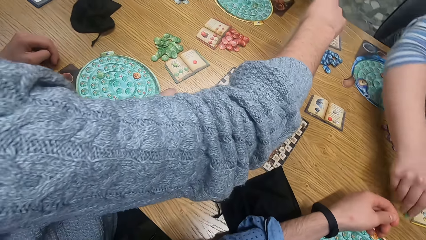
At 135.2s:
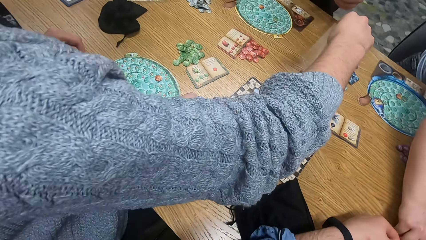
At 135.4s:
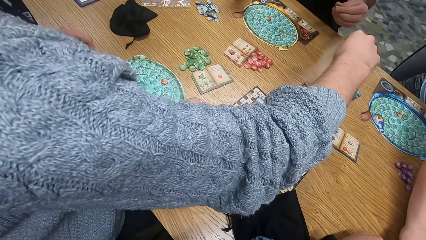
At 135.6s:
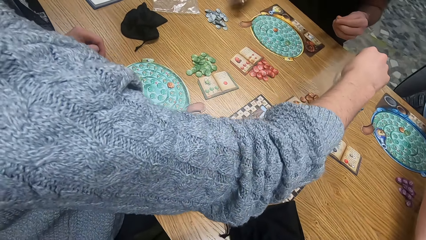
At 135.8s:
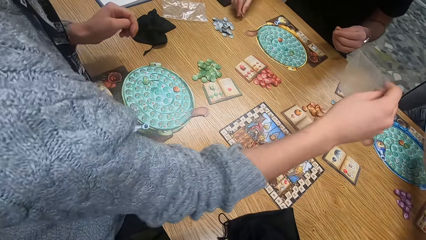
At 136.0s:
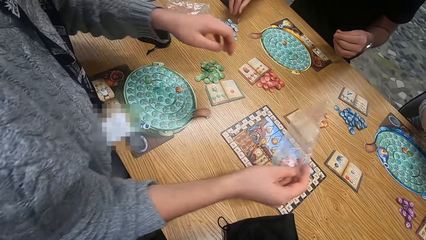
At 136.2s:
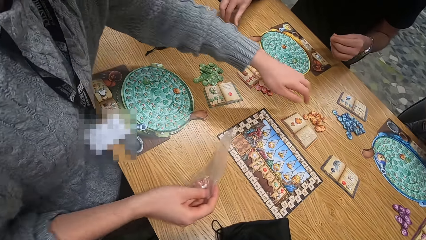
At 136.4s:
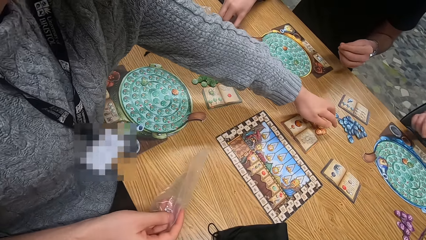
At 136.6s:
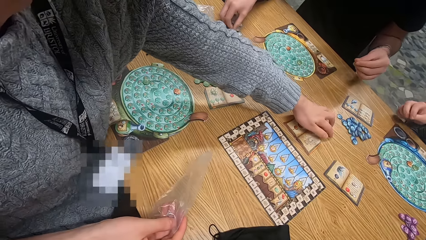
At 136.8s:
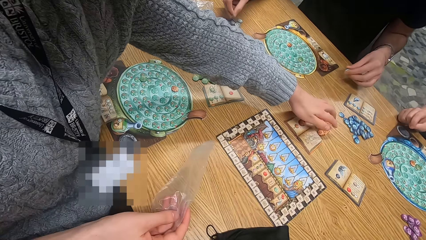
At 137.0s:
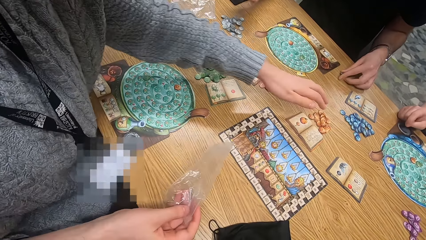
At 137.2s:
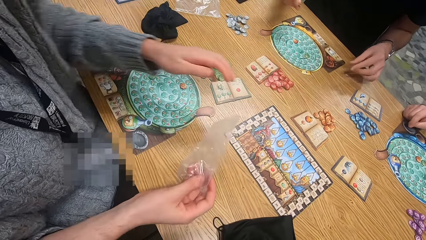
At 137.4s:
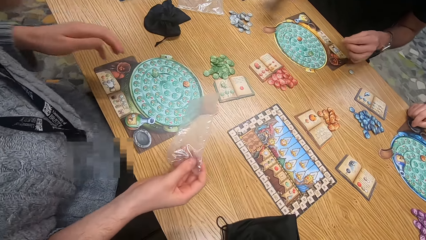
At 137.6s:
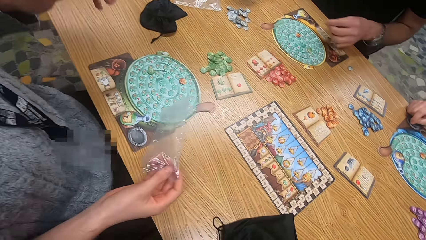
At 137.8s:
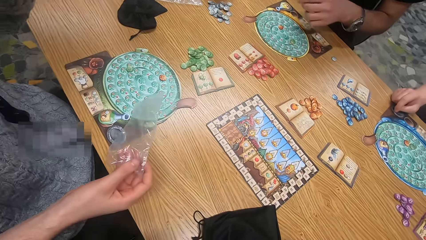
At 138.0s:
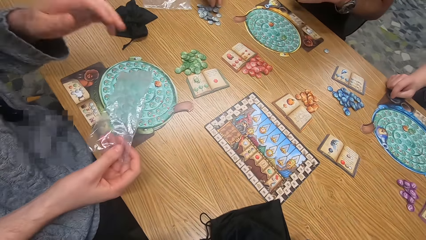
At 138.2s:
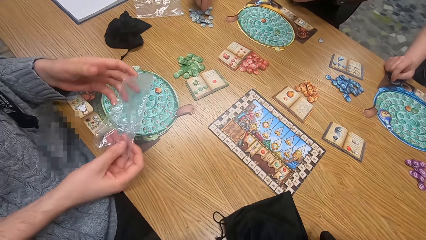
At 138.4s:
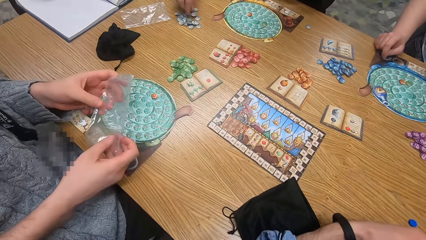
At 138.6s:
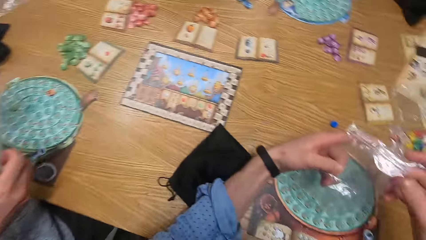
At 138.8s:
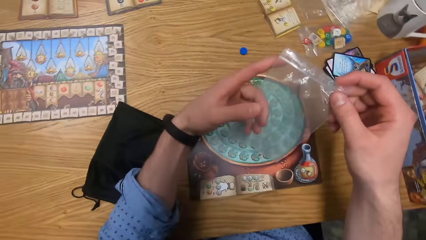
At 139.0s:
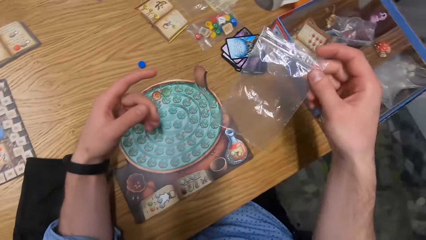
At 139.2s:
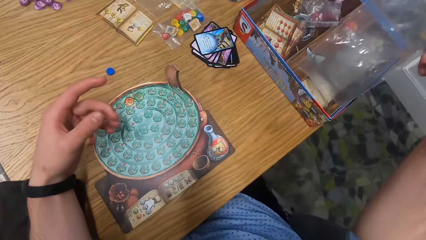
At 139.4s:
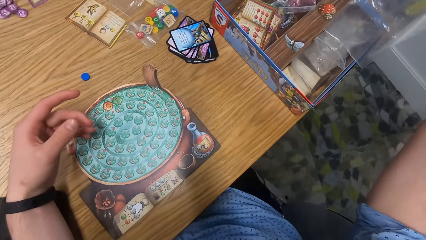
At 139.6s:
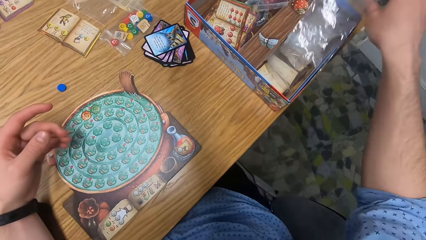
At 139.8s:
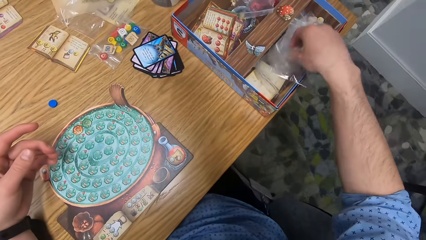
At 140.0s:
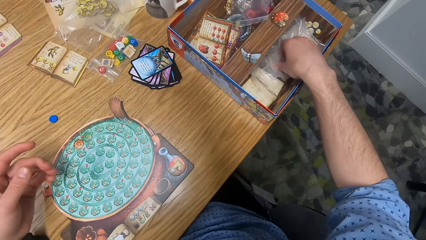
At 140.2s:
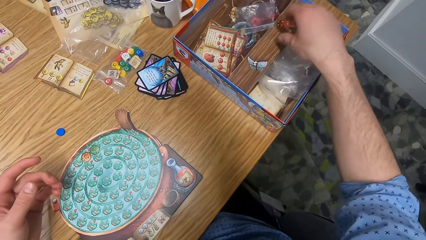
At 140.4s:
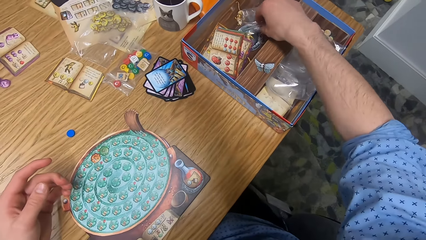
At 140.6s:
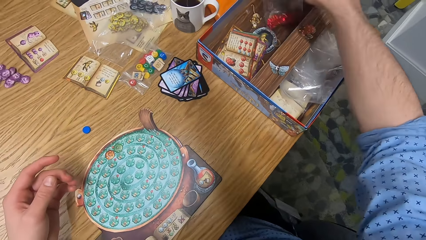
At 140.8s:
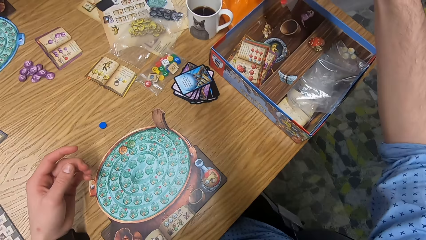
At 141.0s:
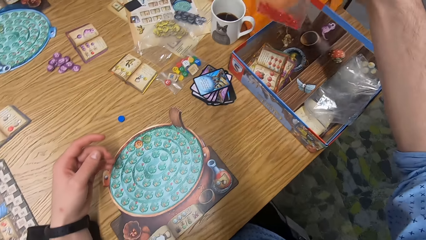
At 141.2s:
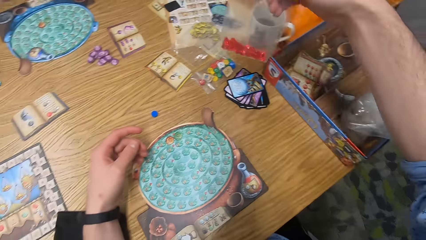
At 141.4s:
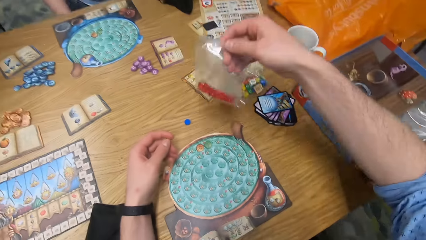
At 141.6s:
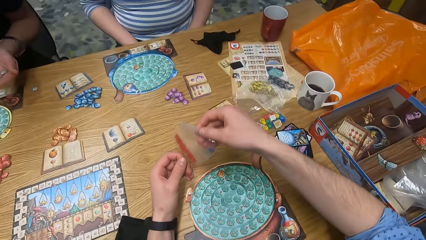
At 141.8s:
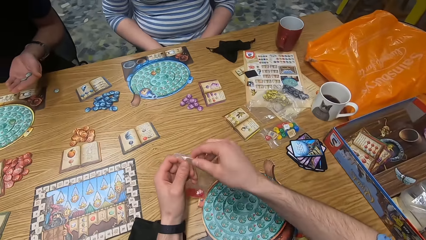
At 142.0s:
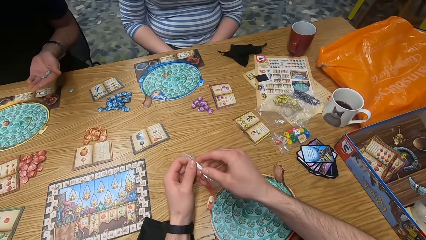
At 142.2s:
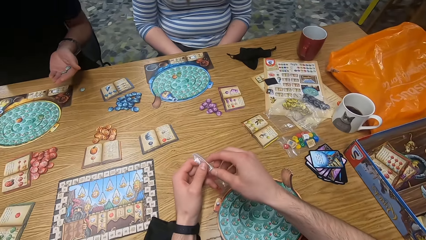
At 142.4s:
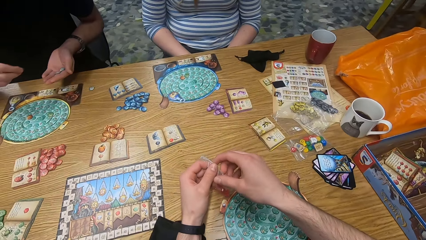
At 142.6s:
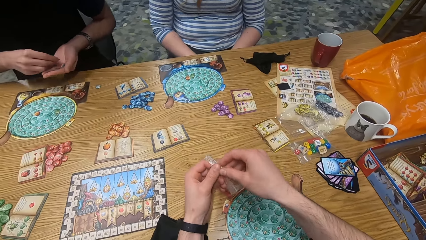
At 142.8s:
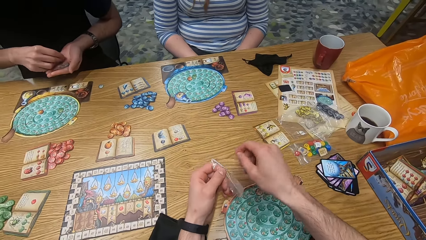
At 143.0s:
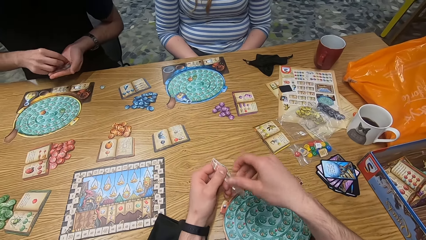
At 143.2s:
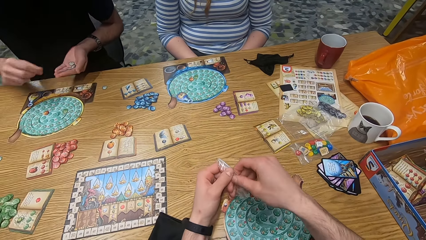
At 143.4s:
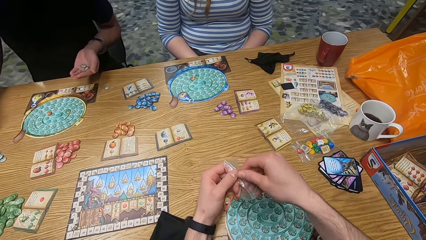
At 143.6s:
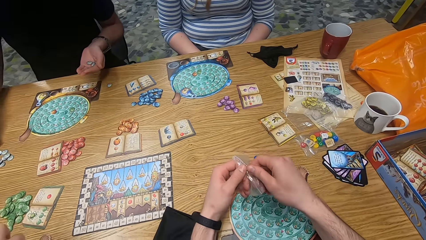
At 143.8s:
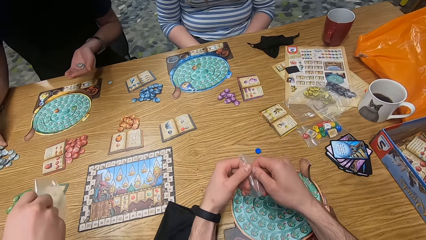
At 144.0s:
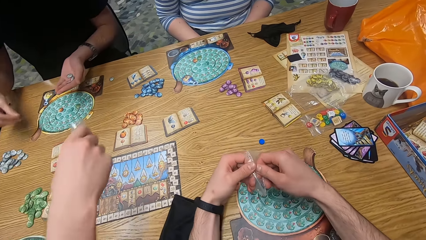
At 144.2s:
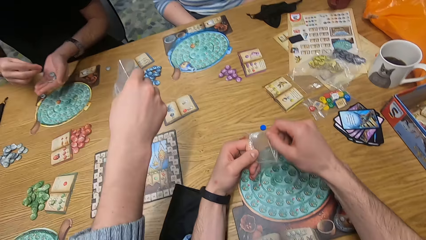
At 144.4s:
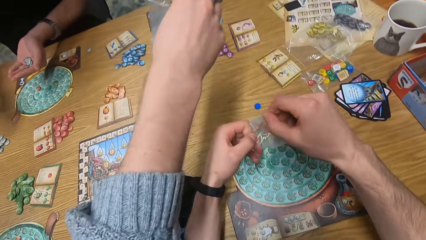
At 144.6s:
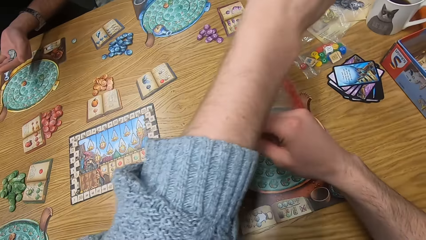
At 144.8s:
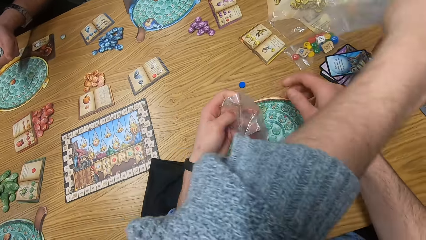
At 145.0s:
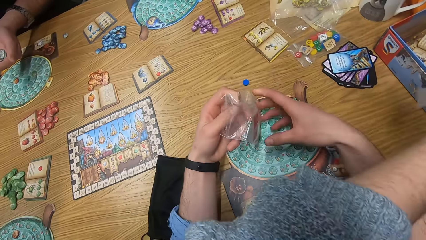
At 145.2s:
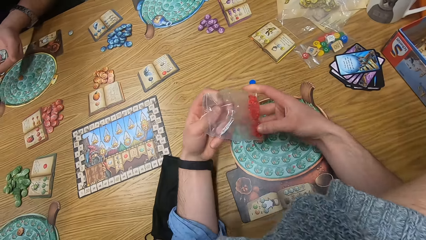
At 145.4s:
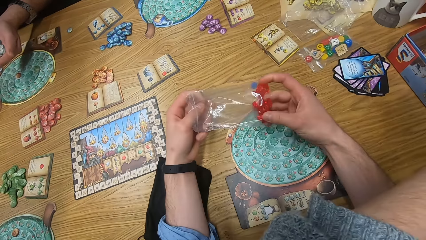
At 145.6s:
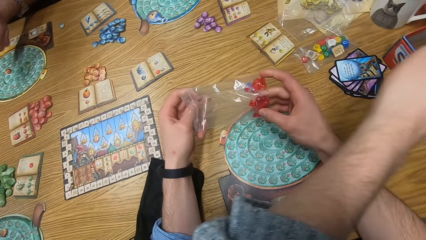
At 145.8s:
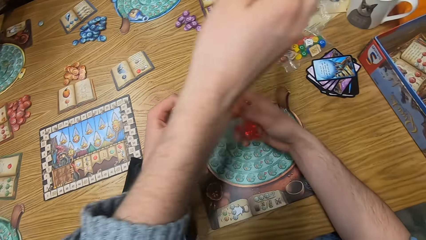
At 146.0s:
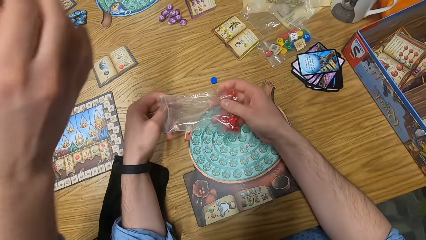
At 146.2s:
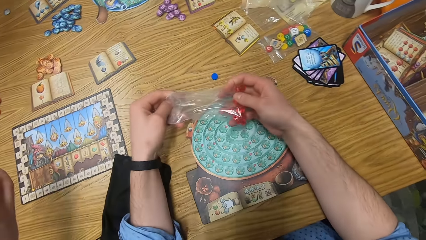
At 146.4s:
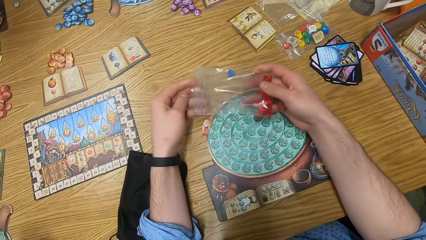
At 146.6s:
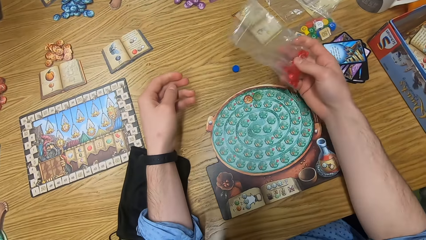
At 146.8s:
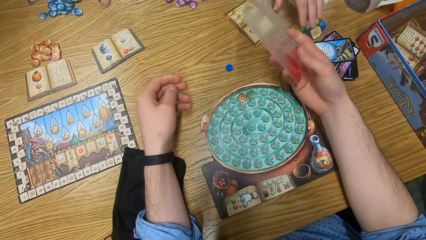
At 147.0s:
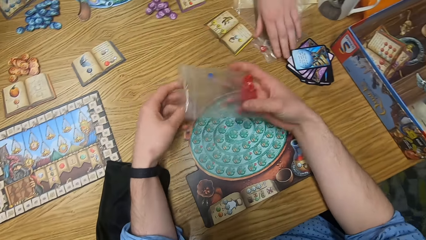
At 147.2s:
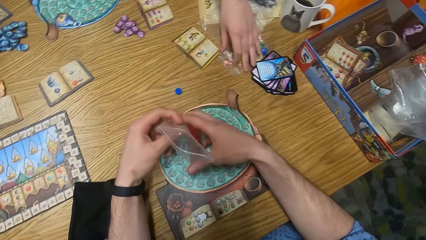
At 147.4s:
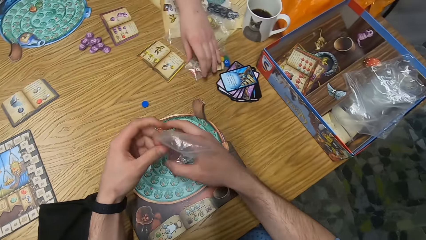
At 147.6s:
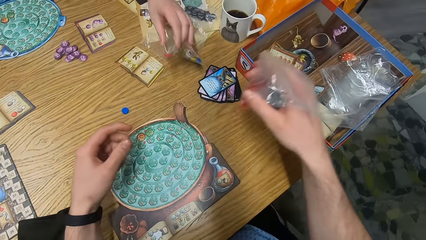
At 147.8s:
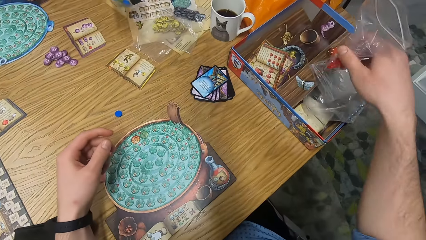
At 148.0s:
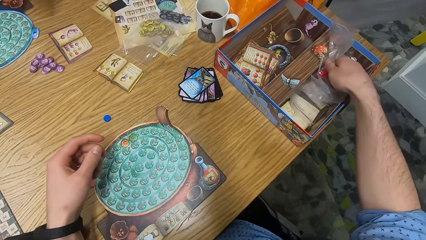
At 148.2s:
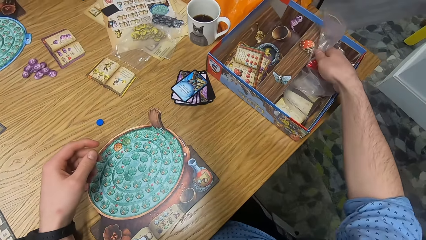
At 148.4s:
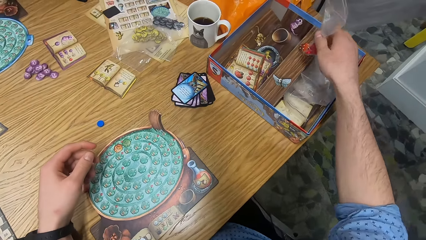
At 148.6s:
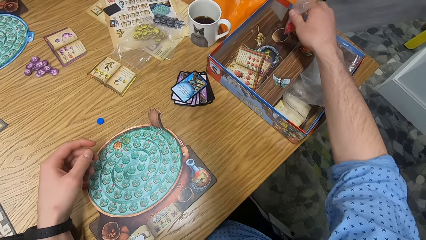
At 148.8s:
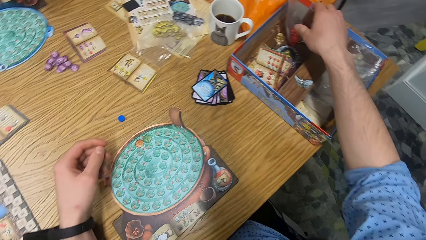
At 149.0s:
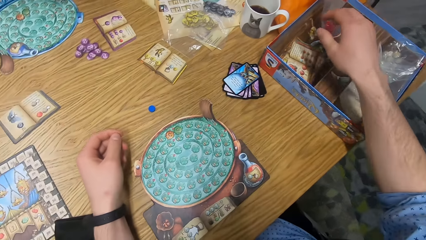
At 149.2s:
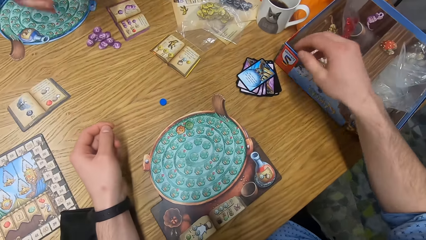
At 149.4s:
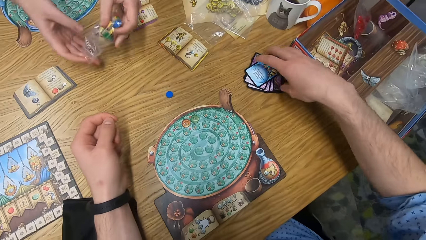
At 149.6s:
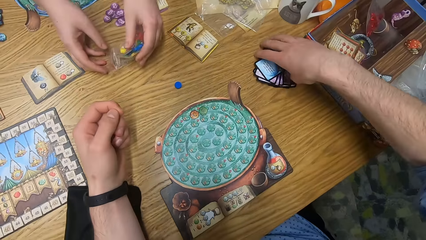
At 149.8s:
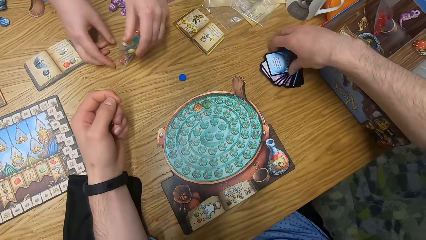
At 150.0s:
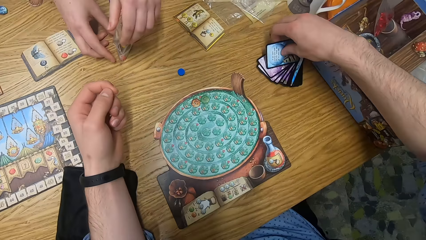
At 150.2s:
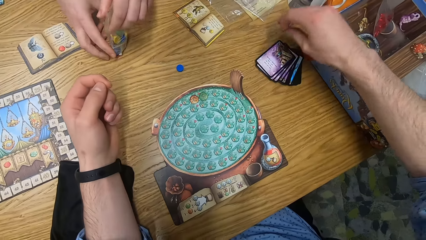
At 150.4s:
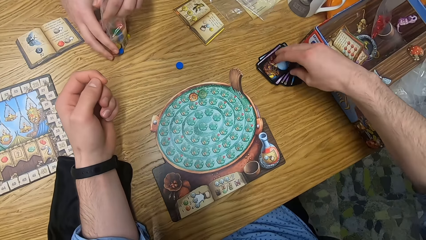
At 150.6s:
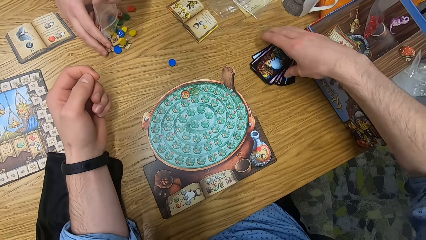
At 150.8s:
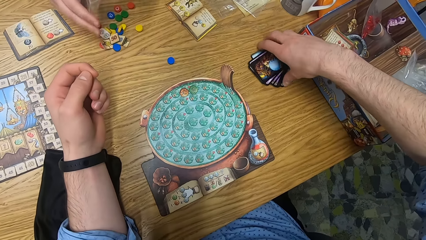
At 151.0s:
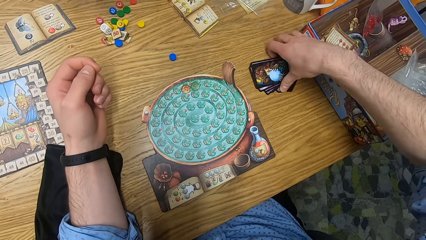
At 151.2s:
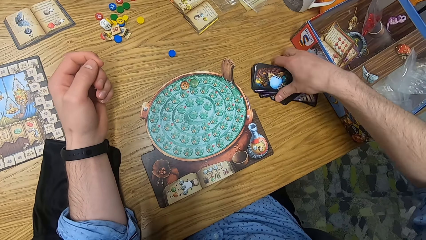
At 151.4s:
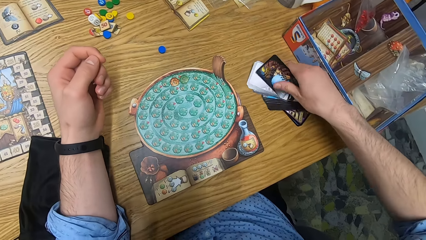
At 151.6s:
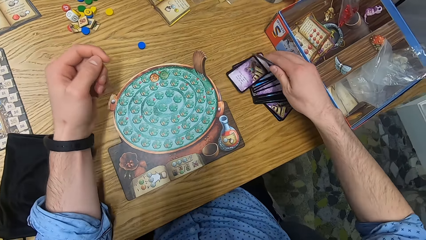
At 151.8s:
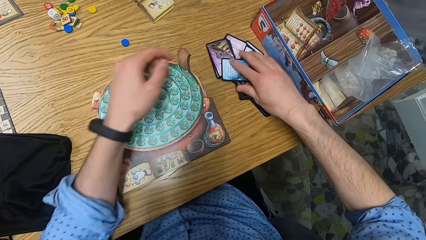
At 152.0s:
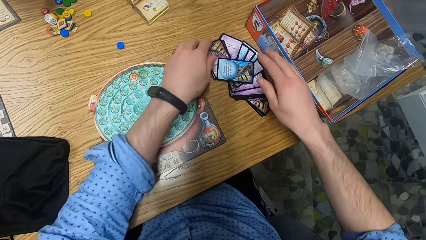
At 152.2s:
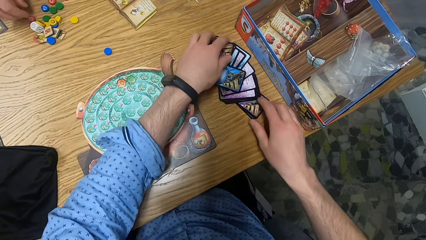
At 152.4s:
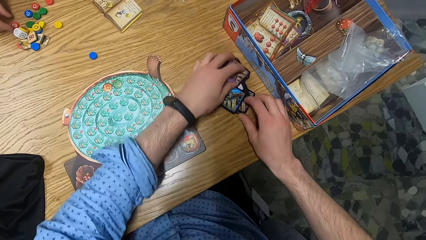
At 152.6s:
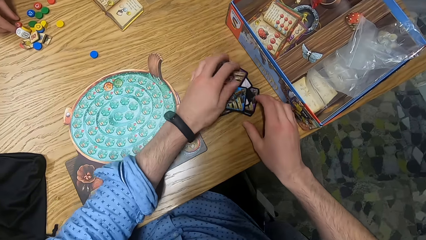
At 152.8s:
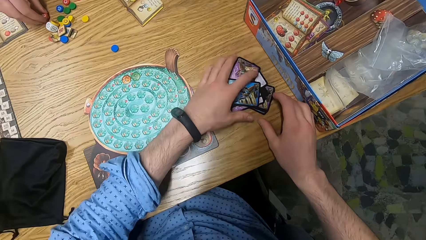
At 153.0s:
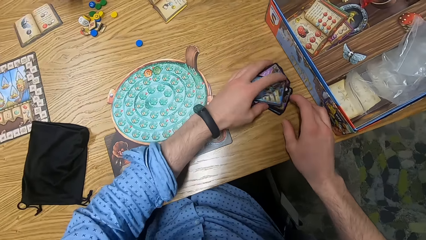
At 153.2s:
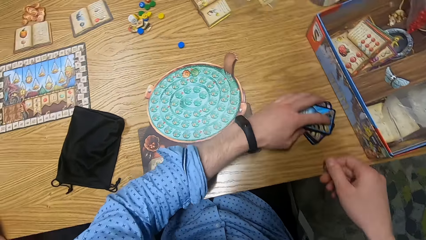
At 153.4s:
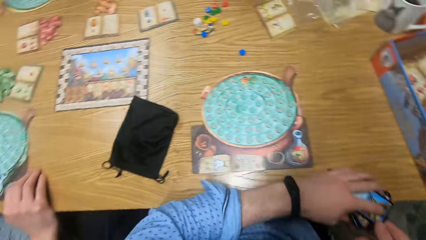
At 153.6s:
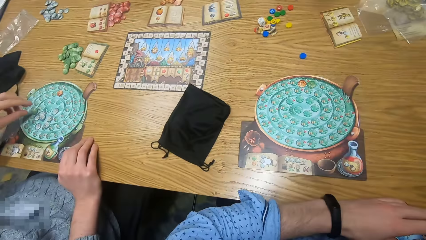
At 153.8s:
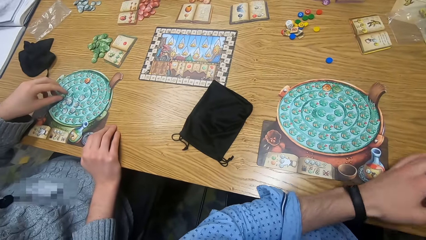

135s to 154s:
A man drops a white token on the table with his right hand. The man picks a white token from the table with his right hand. Another man touches the orange tokens on the table with his left hand. The first man drops a white token on the table with his left hand. The other man holds the grip seal bag with both hands. The camera wearer drops the grip seal bag in the board games box on the table with his right hand. He picks a grip seal bag with rubies with his right hand. He opens the grip seal bag with both hands. The first man drops a white token with his left hand and his right hand. The first man picks a white token on the table with his right hand and places the white token on his right hand with his left hand. The camera wearer holds the grip seal bag with rubies with his right hand. A woman picks a grip seal bag from the table with her left hand. The camera wearer places the grip seal bag with rubies on the board games box on the table with his right hand. He lifts the grip seal bag with rubies with his right hand. He places the grip seal bag with rubies on the board games box on the table with his right hand. He touches a stack of cards on the table with his right hand. The woman pours tokens from the grip seal bag in her left hand. The camera wearer flips the card on the stack of cards on the table with his right hand. He holds the stack of cards on the table with his right hand. He picks the stack of cards from the table with both hands. The woman picks a red chip from the table with her right hand.
